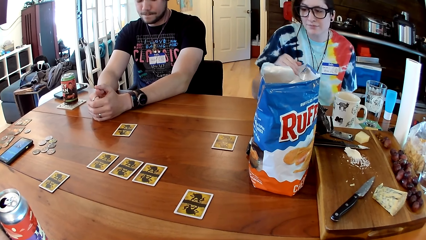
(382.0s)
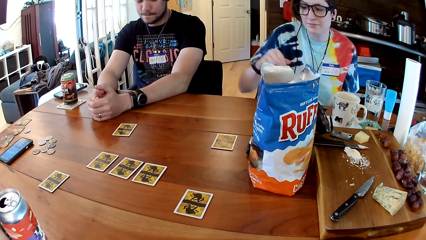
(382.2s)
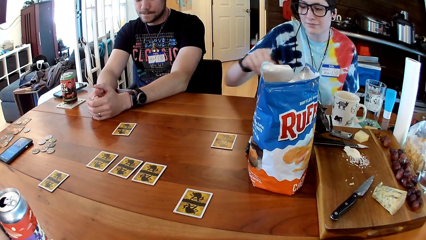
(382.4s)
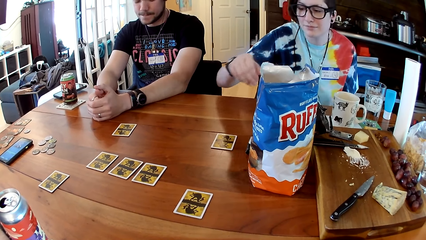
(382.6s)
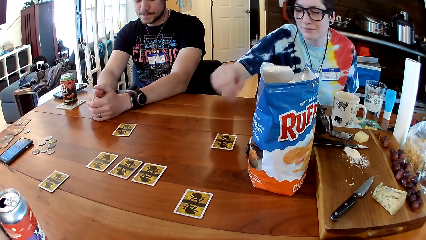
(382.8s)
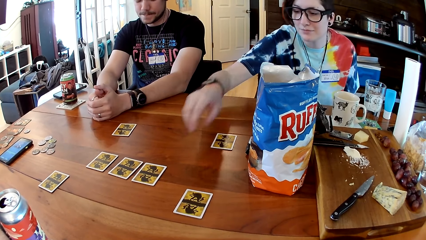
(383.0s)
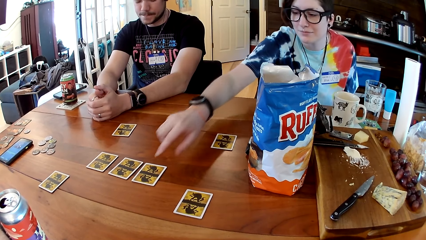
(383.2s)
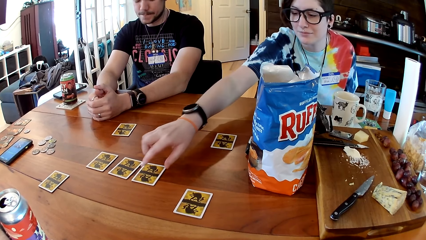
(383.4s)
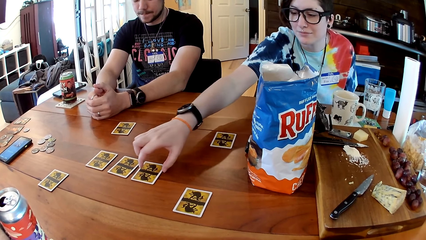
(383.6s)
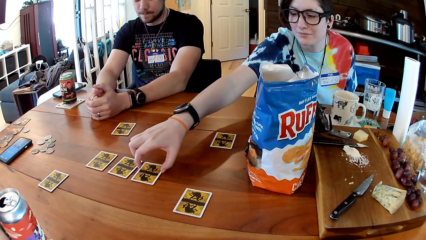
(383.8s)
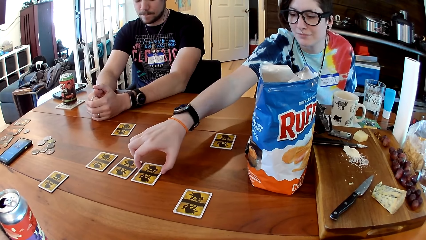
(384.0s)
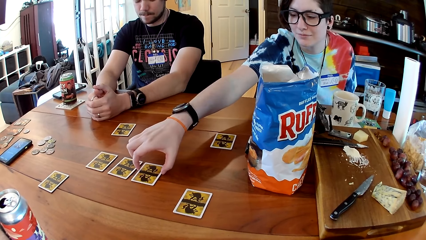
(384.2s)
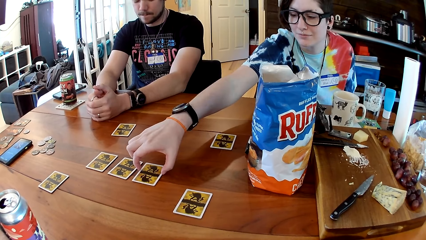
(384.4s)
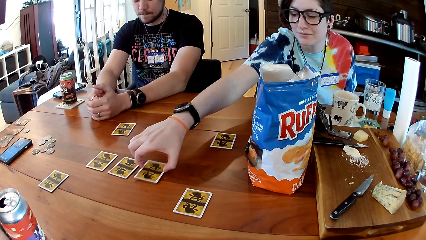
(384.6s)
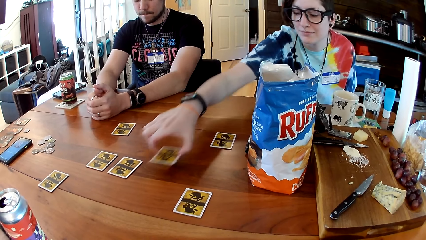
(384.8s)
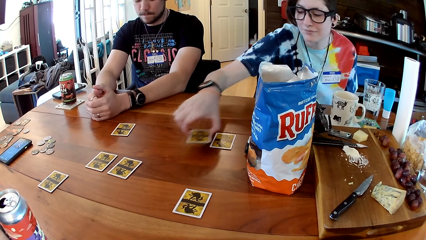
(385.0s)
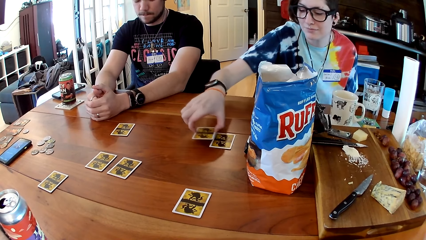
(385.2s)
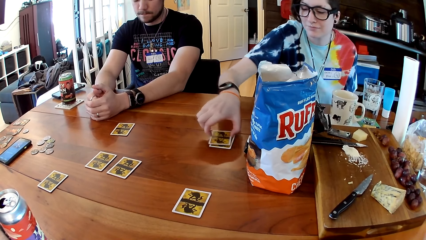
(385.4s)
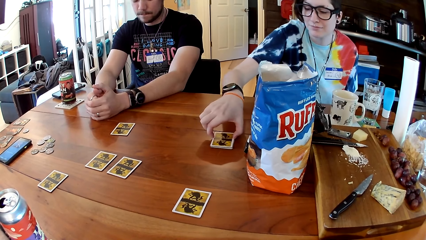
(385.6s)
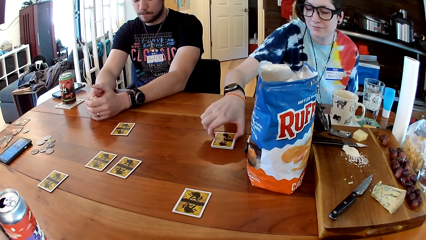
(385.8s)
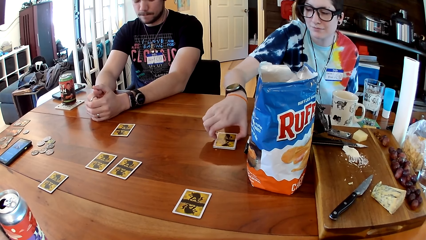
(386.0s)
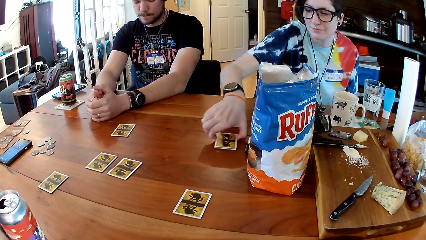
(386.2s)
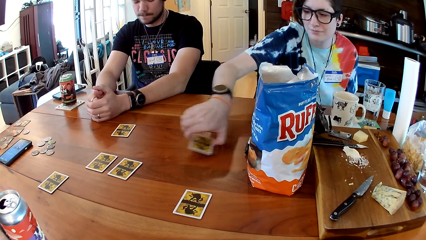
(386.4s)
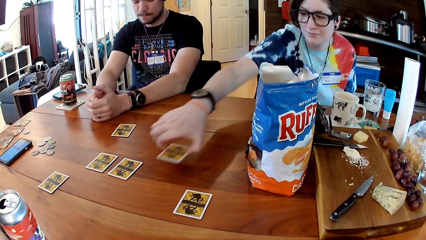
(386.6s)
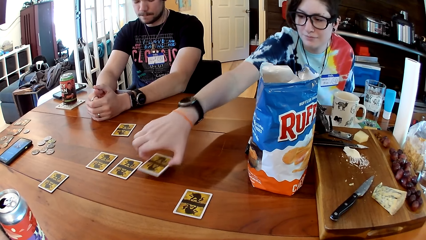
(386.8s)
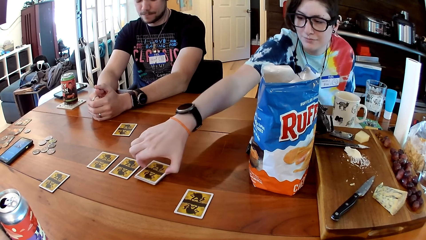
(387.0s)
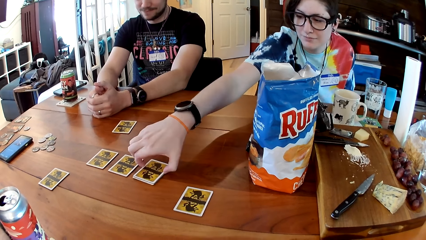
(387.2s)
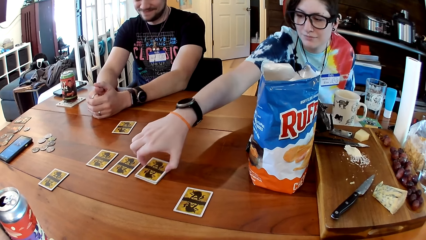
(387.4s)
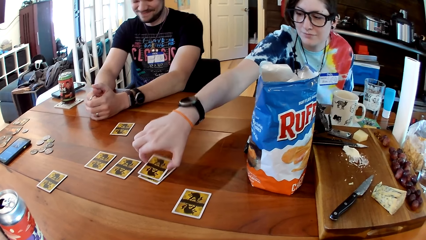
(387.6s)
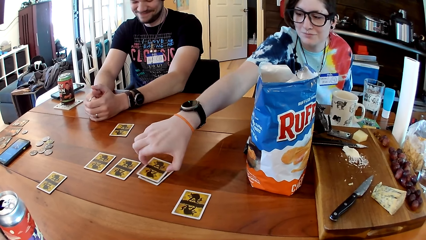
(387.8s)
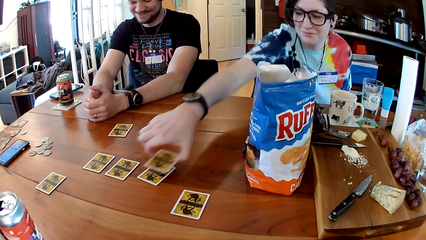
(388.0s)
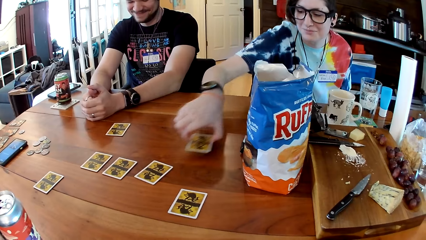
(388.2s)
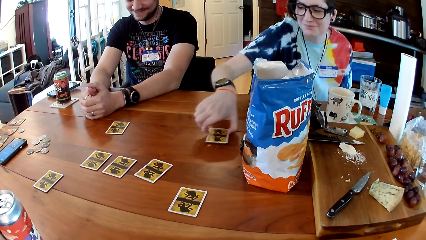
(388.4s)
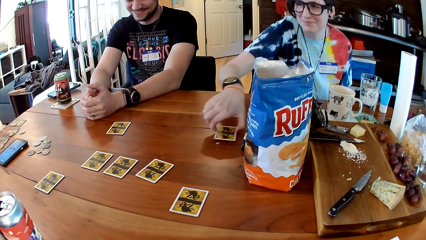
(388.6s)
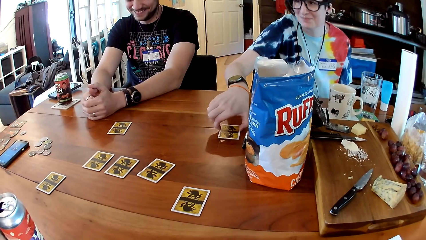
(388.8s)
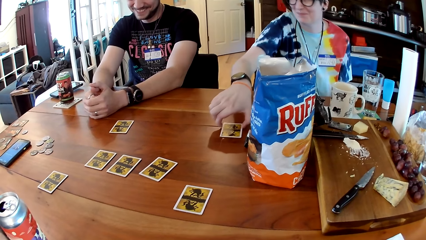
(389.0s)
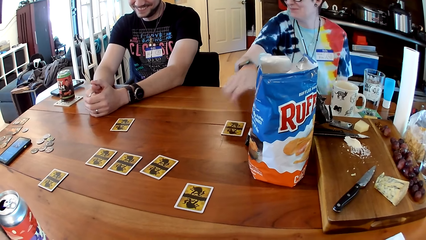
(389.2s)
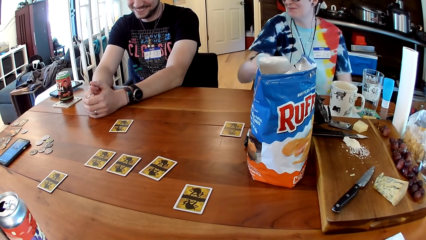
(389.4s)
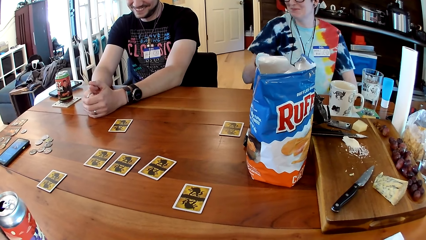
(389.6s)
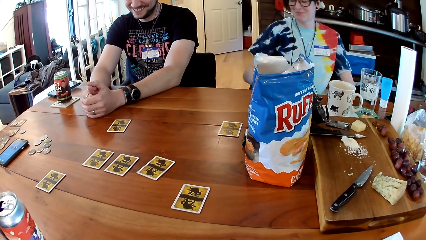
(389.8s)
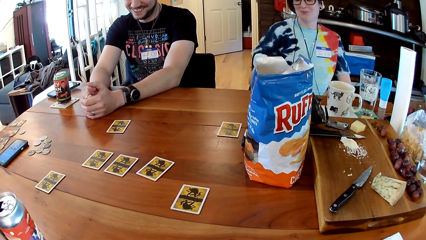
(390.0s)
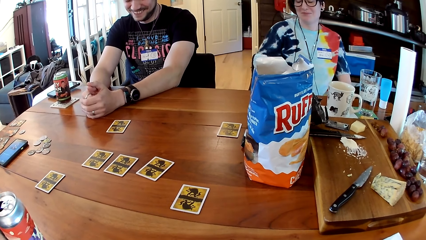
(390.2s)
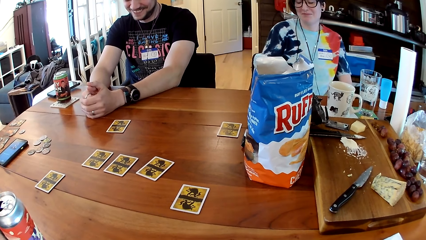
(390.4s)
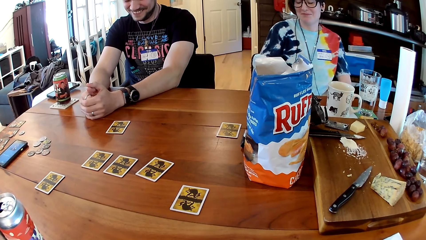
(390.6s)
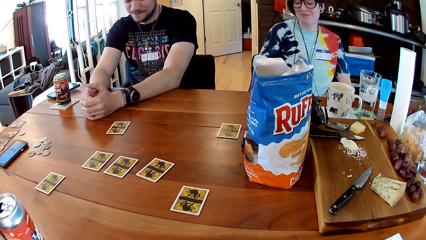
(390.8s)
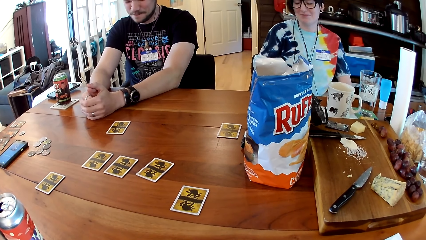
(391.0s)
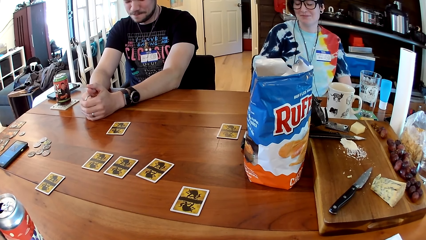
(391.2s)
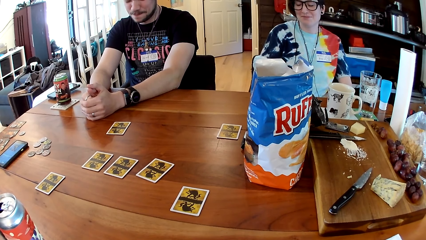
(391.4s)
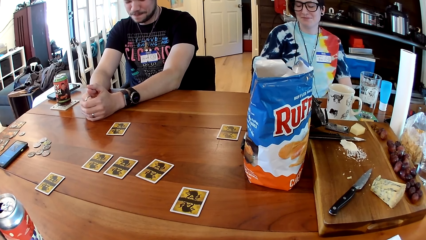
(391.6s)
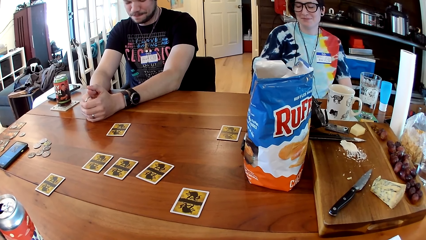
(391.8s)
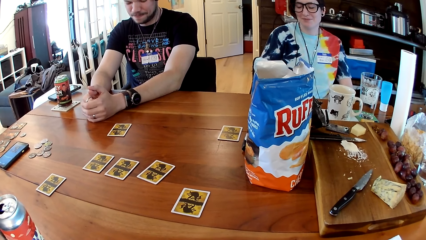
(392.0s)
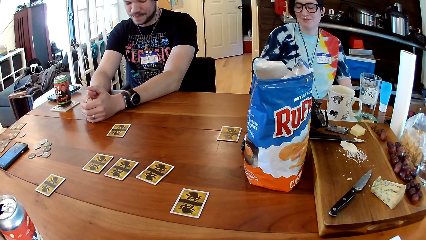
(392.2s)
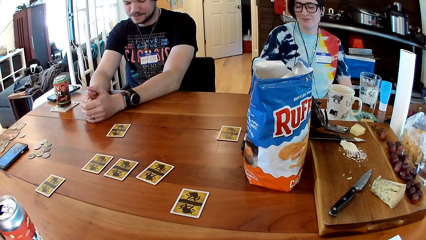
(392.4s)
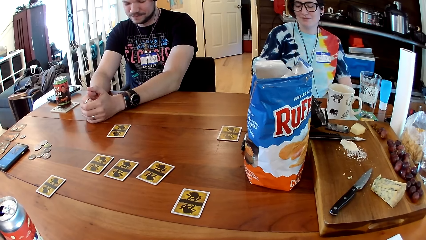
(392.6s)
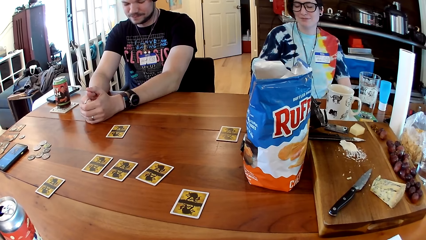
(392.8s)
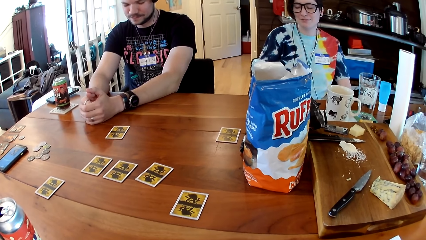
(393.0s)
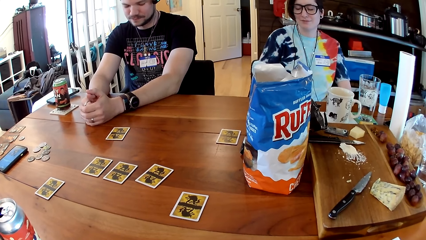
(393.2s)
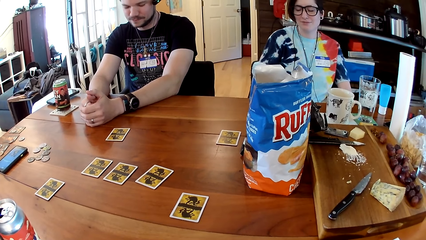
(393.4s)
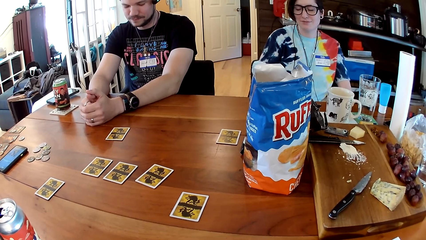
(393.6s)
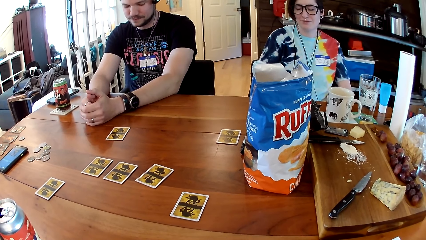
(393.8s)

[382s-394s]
The woman picks a card from the table with her right hand. She places the card on a card with her right hand. She lifts both cards from the table with her right hand. She drops the card on the table with her right hand. She drops the card on the table again.

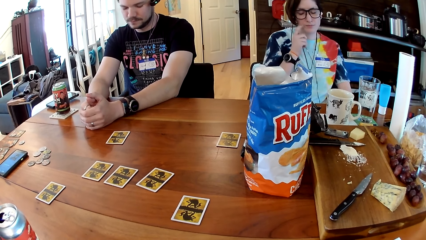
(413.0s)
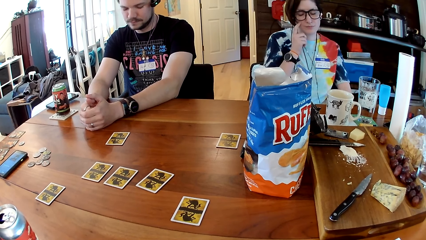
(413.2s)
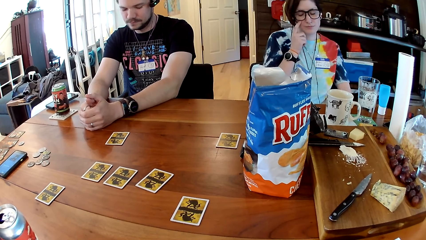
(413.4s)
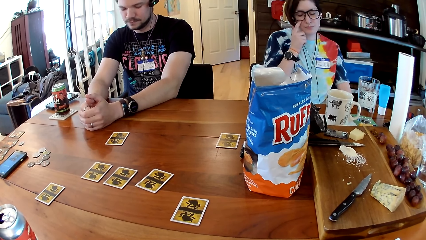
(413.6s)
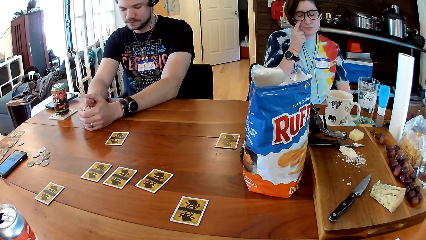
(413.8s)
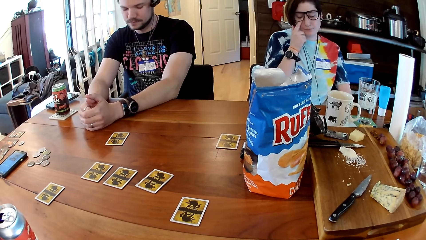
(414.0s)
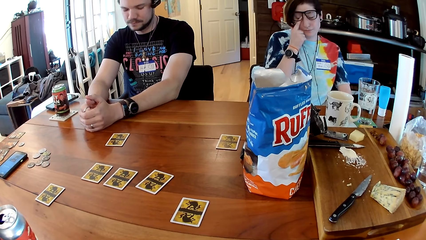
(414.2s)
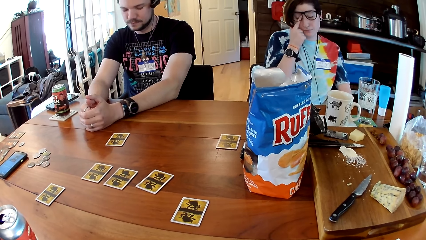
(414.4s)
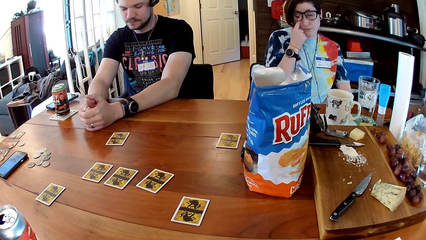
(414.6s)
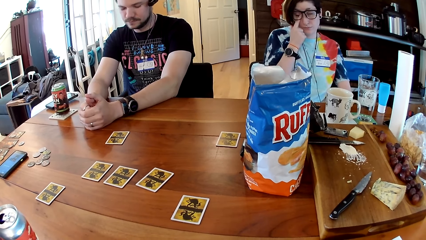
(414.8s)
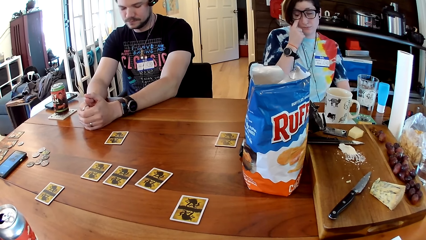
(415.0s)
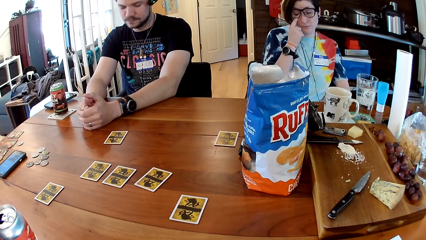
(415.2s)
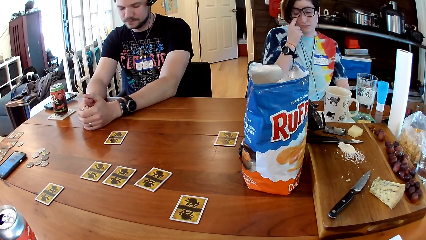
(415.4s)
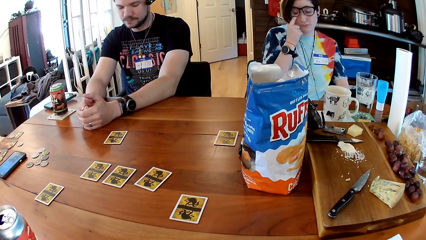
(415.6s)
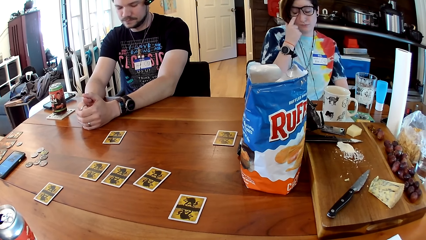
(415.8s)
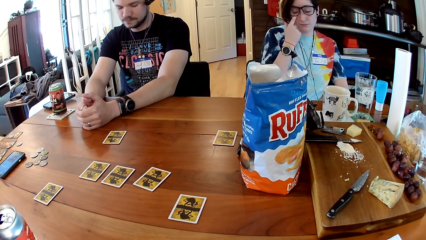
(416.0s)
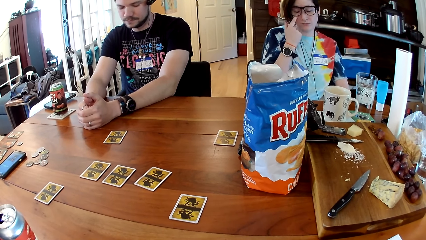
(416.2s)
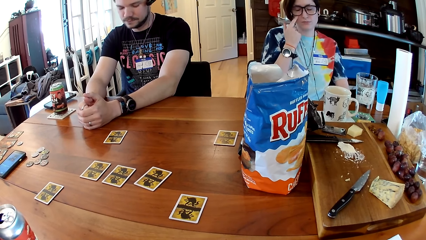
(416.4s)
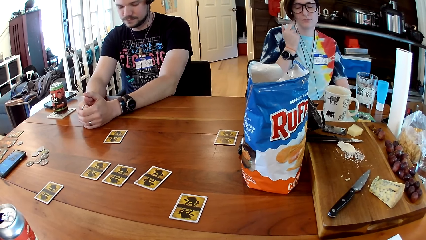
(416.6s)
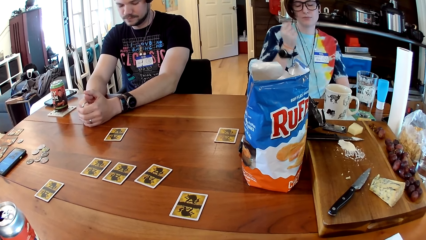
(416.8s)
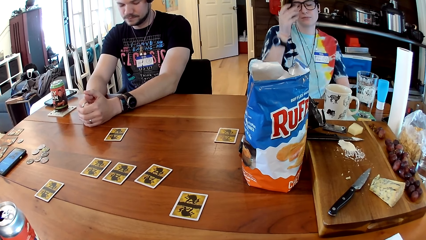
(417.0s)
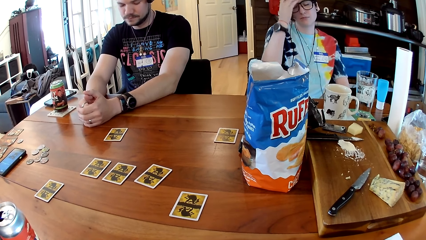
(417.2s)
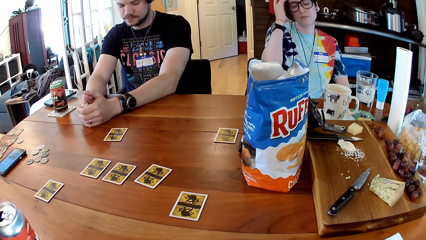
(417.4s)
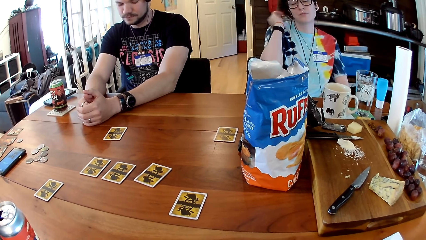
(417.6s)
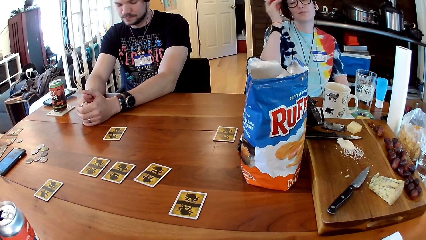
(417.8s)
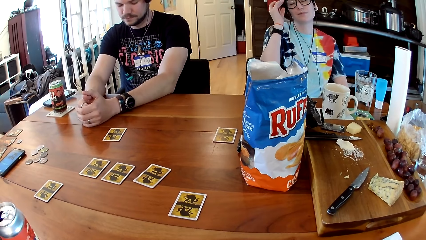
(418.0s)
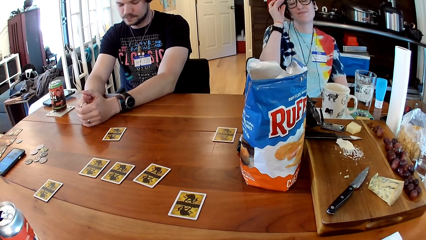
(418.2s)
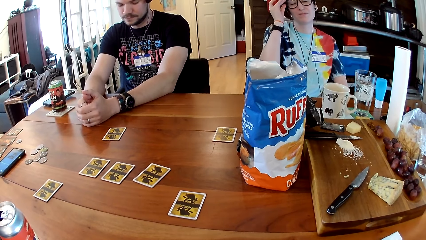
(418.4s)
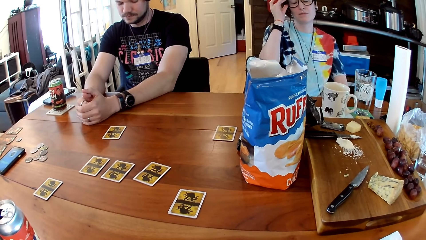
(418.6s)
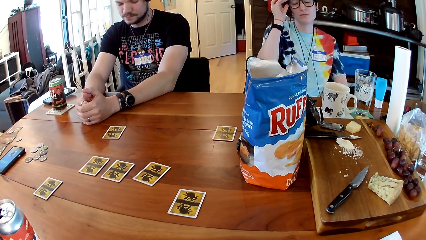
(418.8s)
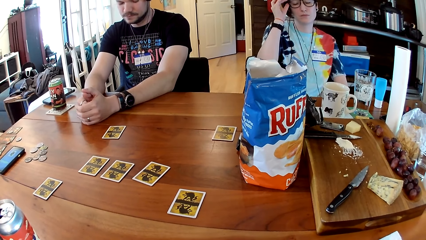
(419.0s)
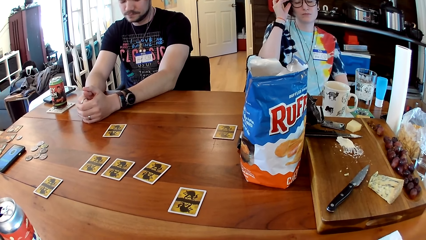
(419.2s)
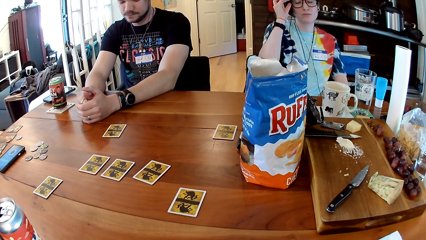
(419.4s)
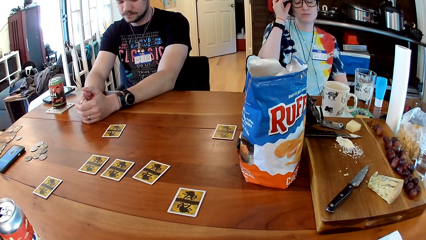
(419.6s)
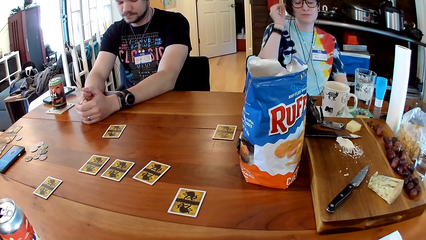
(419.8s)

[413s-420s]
A man and another person have closed their eyes. A woman adjusts her eyeglasses with her right hand.
